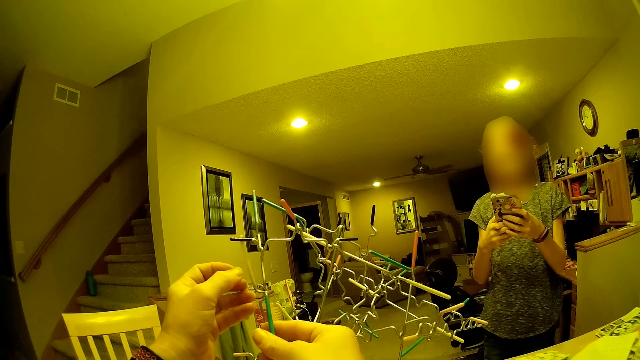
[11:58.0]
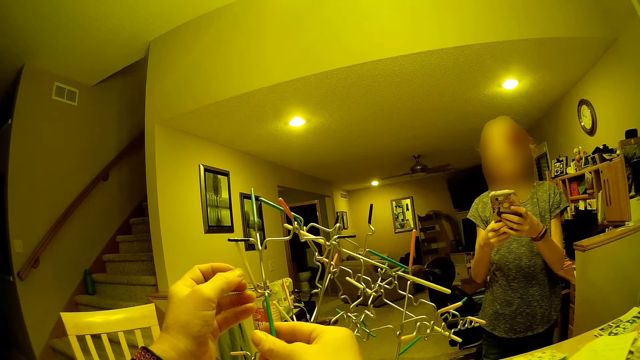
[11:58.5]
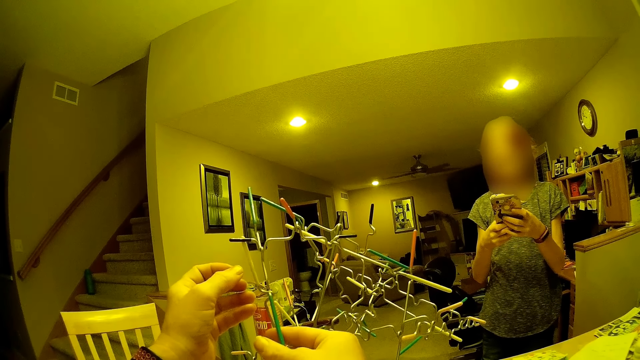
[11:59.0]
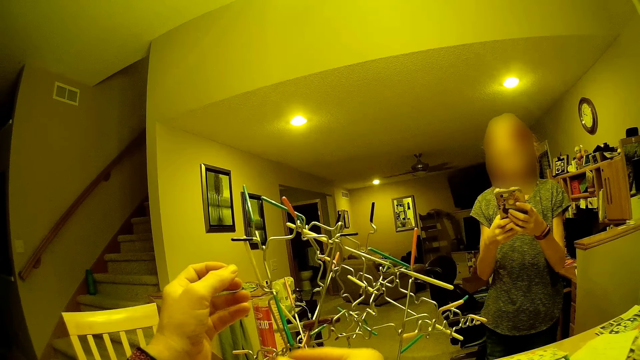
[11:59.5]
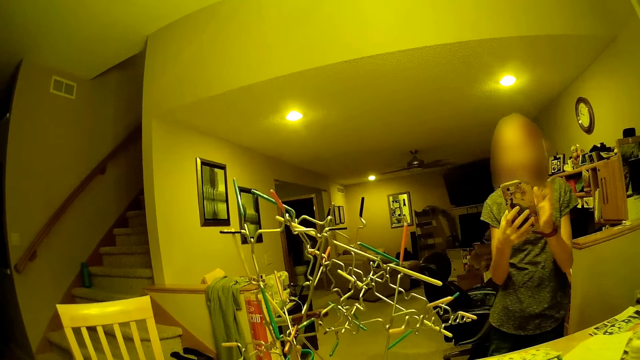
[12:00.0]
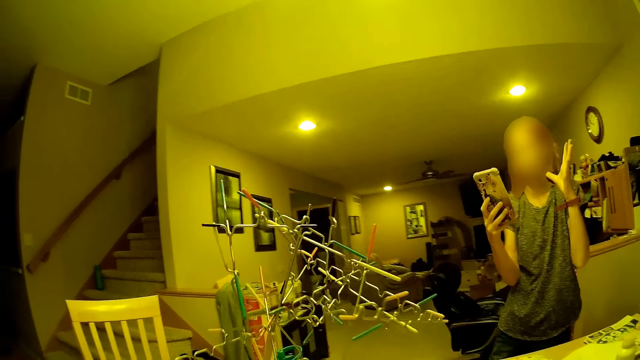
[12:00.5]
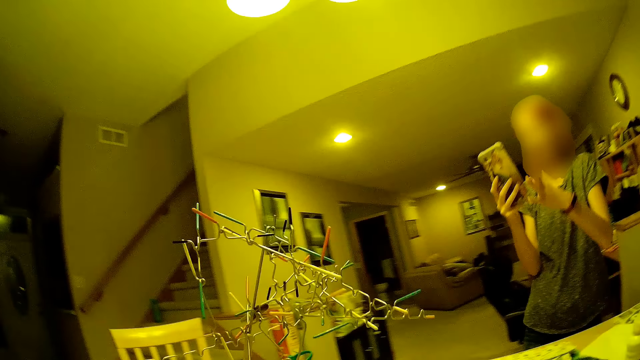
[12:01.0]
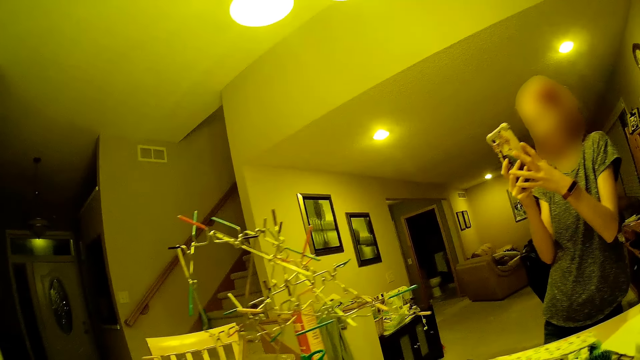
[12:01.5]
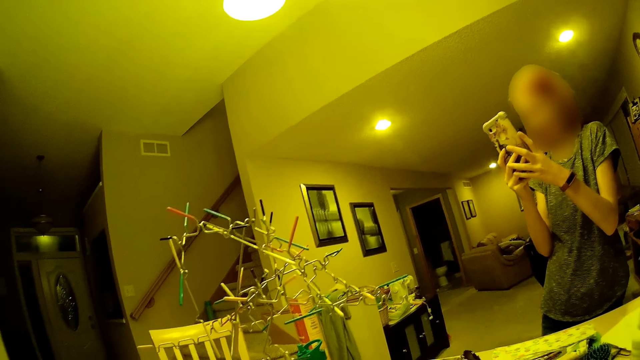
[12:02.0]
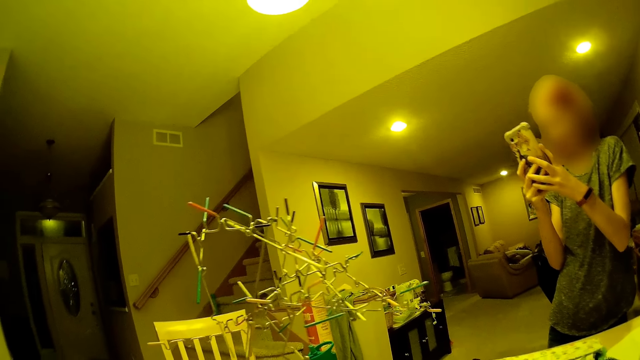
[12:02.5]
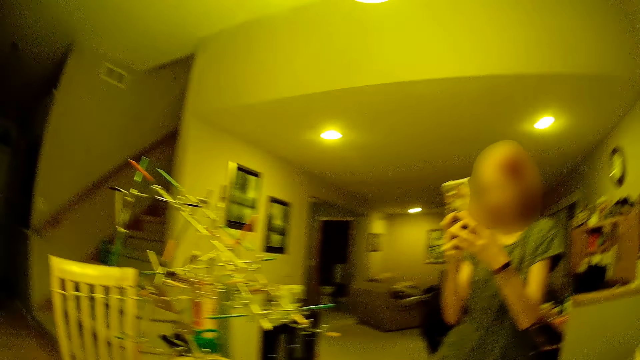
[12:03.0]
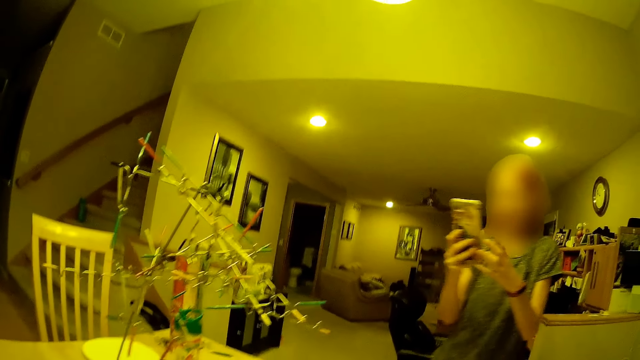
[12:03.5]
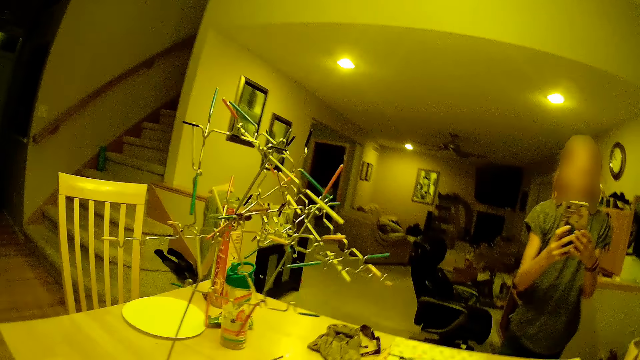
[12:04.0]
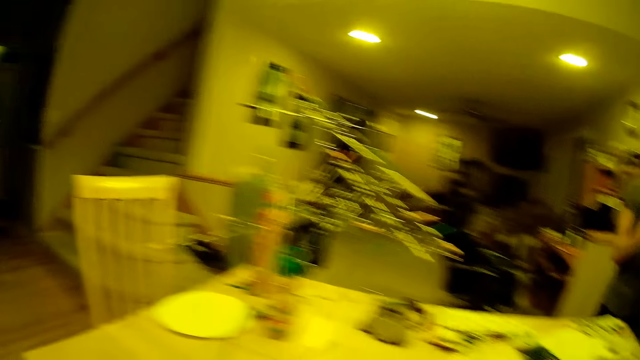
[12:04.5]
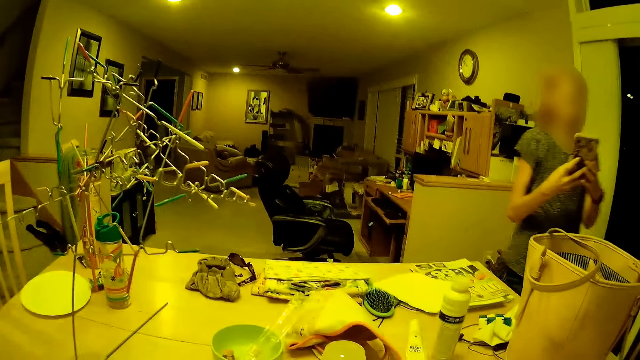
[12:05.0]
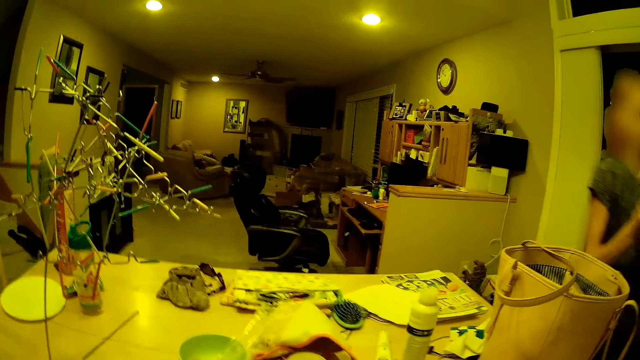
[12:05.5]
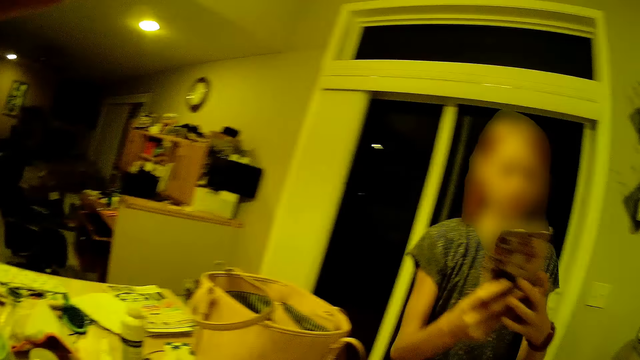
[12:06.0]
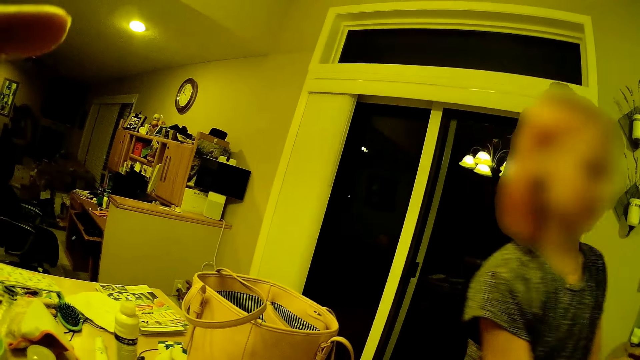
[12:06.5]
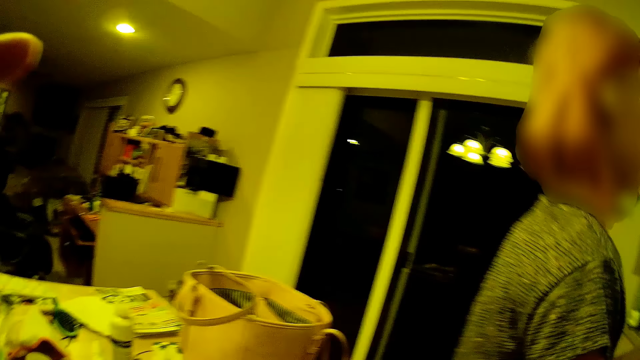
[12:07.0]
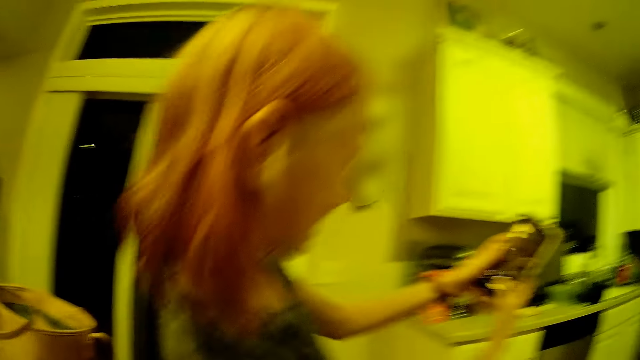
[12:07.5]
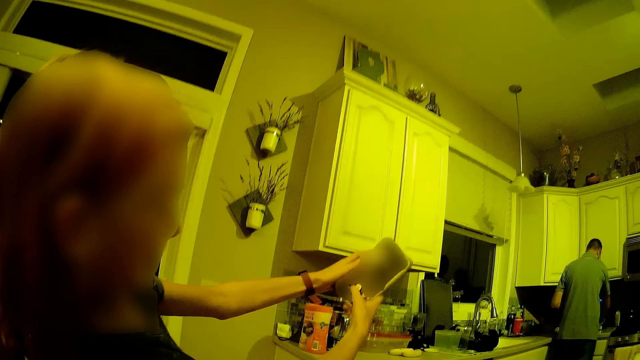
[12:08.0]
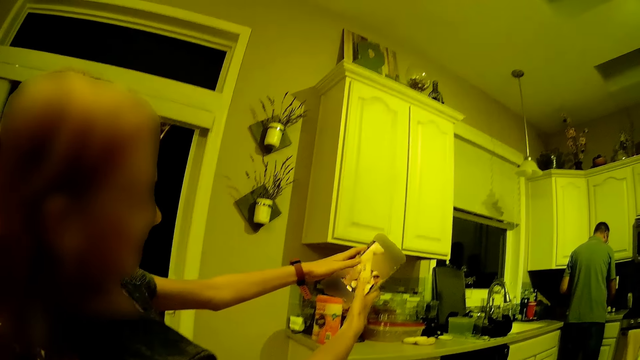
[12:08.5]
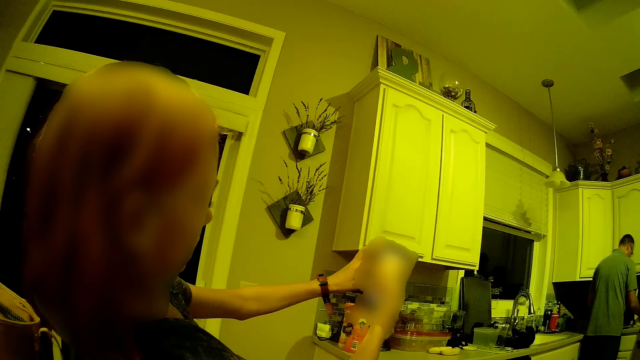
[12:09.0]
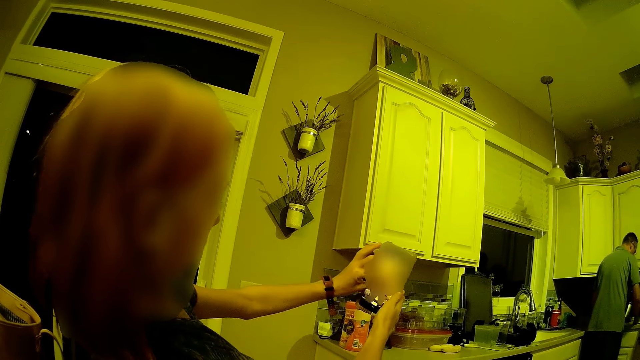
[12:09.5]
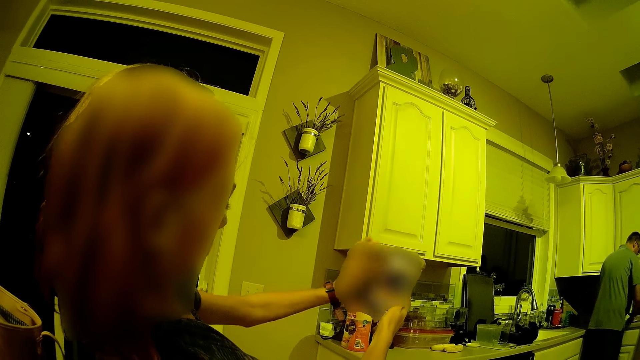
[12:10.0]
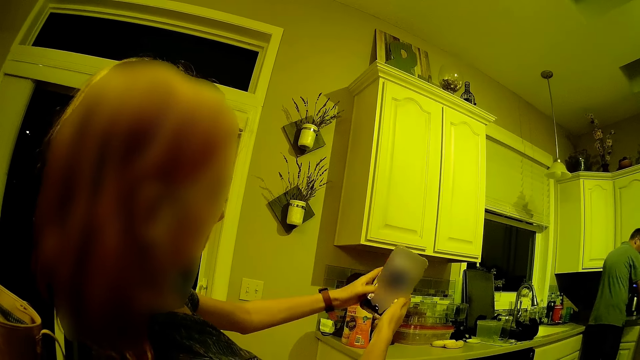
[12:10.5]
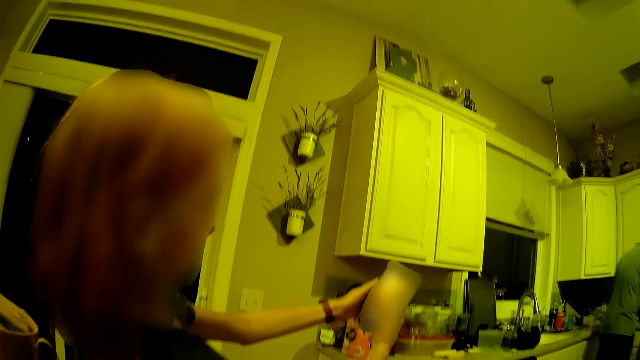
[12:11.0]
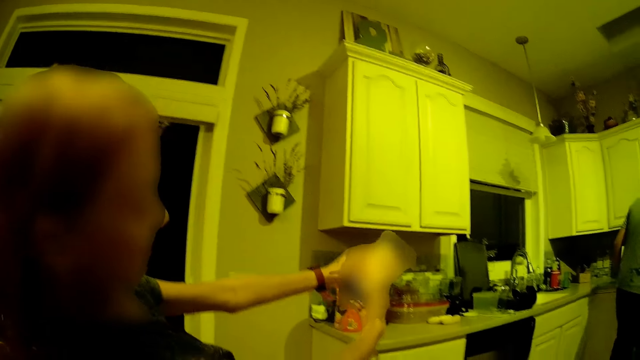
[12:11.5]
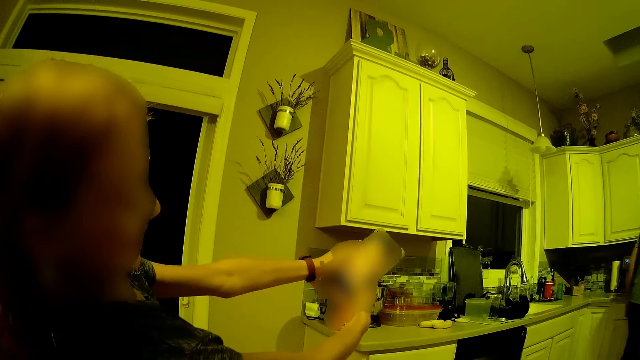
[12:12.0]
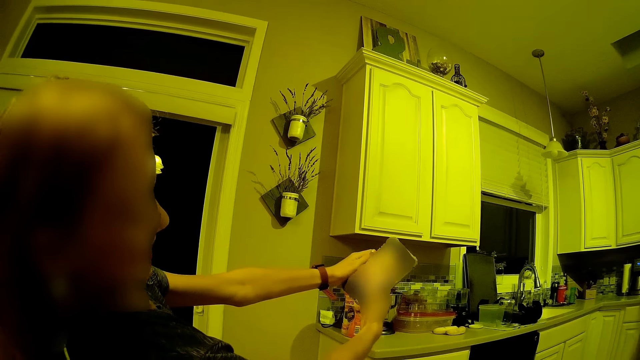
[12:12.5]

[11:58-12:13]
A lady talks to the camera wearer. The camera wearer looks at the lady. The lady stands in front of the camera wearer. The lady takes a picture with the camera wearer.

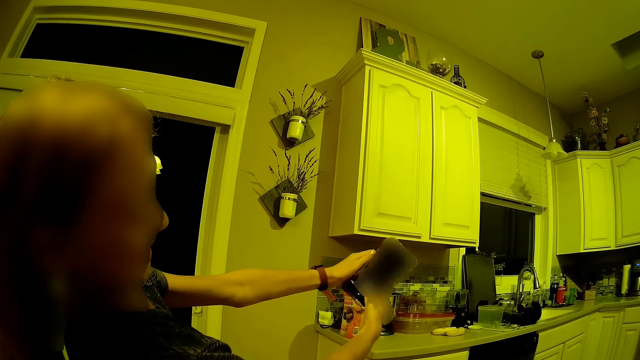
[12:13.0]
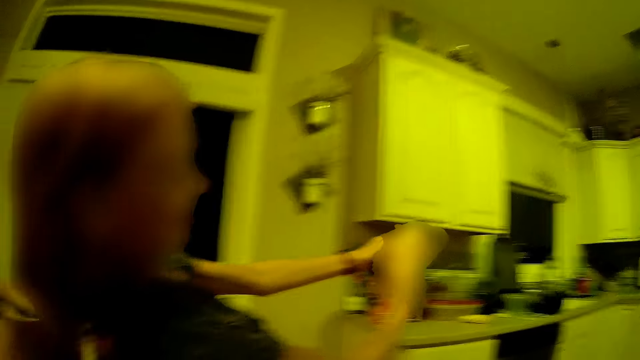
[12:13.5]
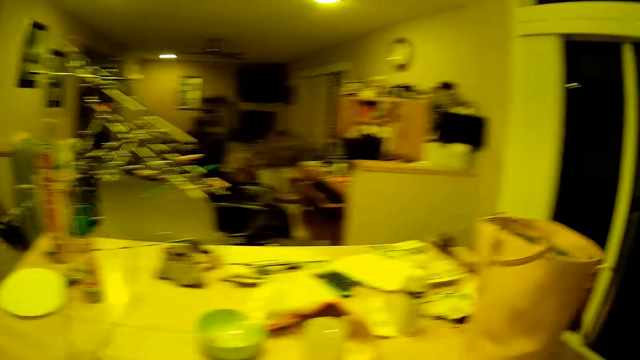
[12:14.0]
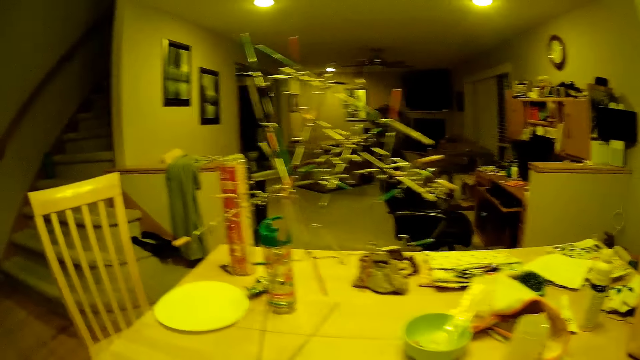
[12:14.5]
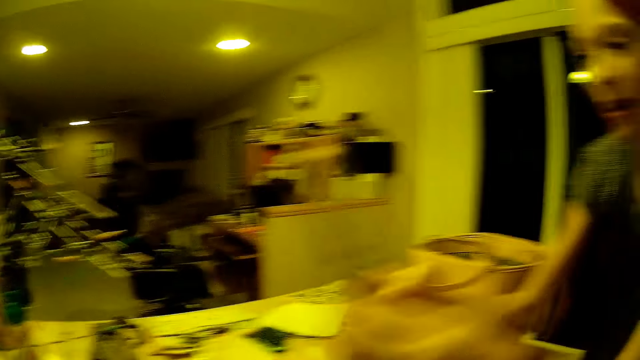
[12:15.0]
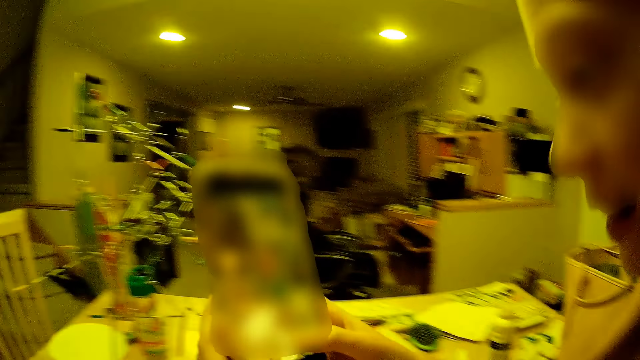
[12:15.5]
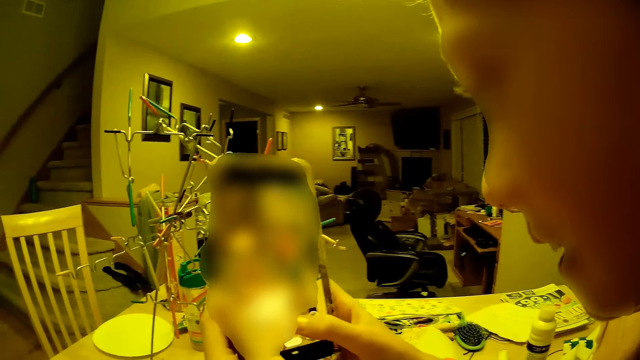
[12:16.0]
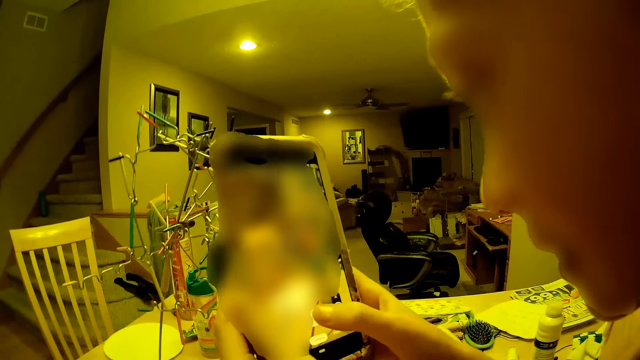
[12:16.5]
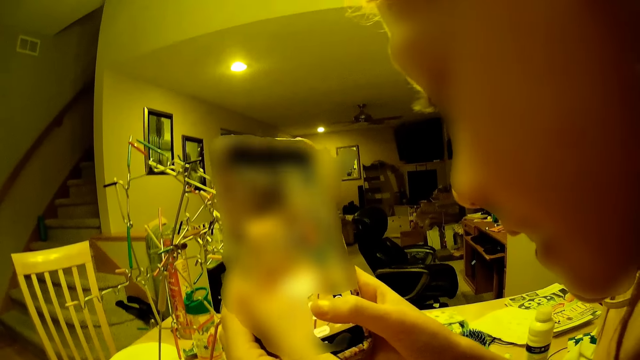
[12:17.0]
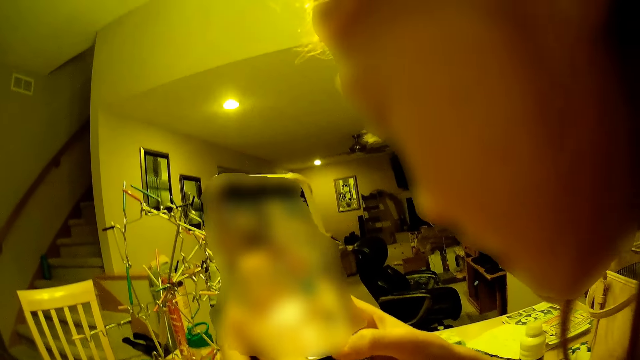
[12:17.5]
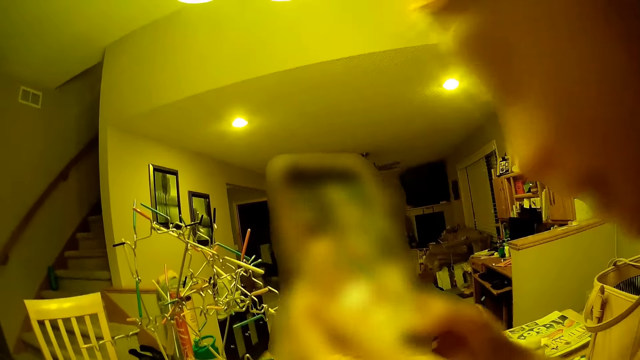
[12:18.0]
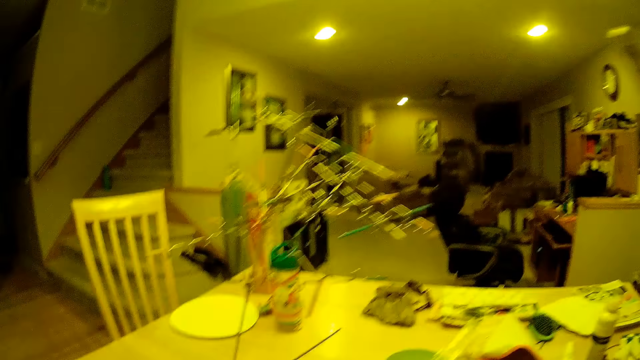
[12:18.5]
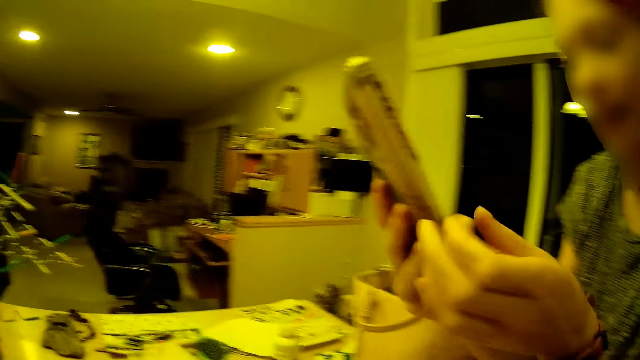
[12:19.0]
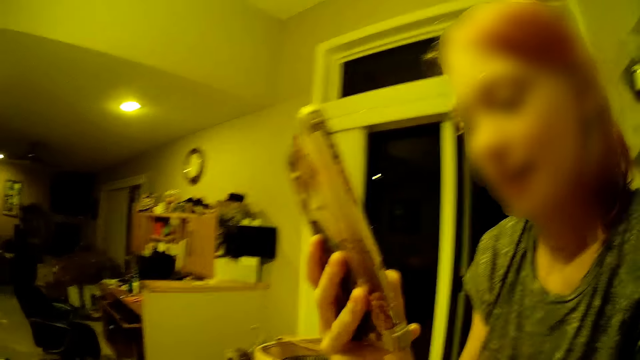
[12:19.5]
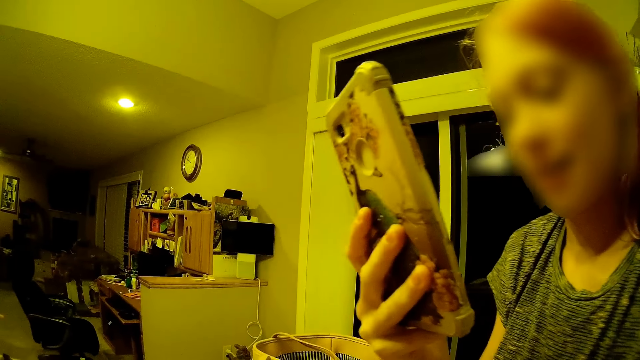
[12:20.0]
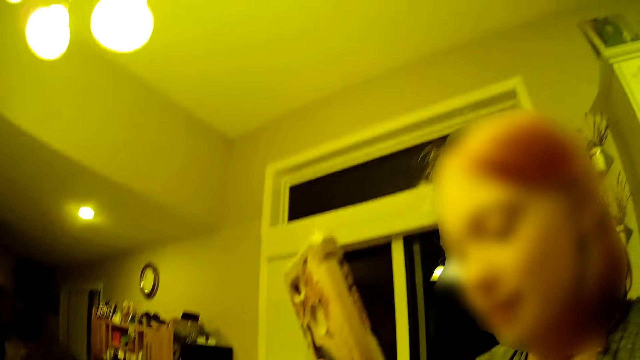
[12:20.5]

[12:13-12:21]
The camera wearer looks at the structure. A lady stands in front of the camera wearer. The lady takes a selfie with the camera wearer. The camera wearer looks at the lady.
